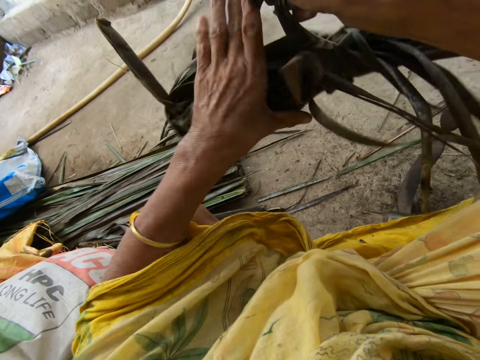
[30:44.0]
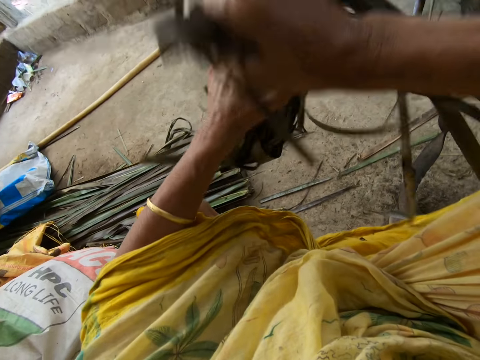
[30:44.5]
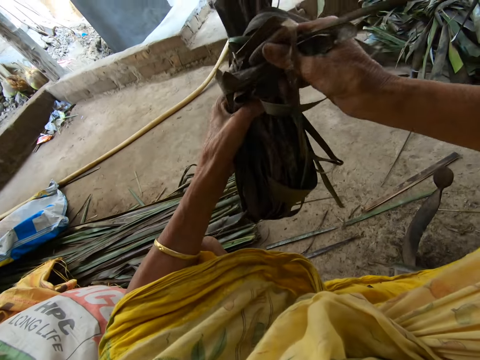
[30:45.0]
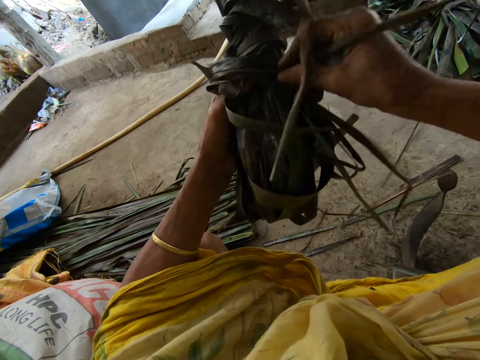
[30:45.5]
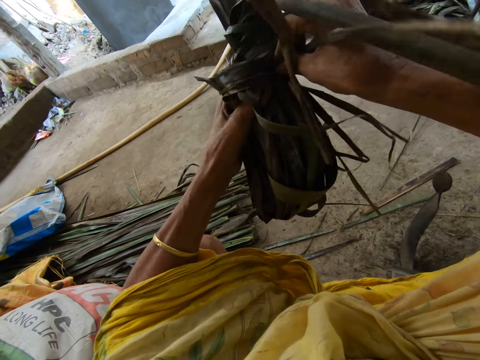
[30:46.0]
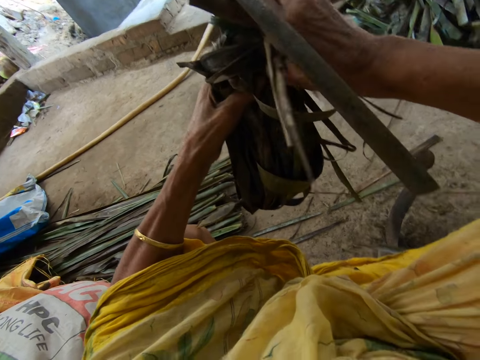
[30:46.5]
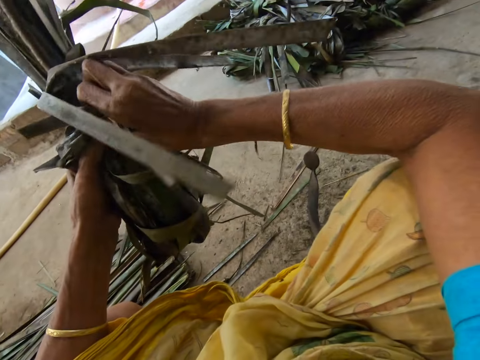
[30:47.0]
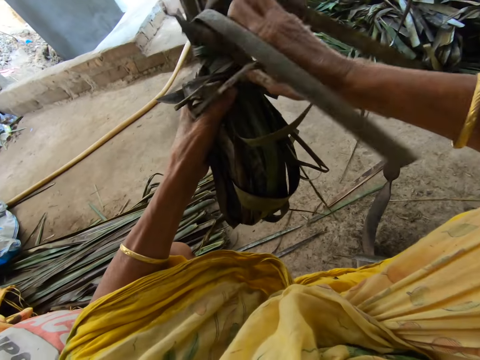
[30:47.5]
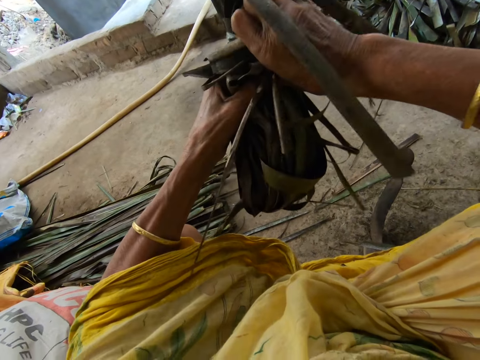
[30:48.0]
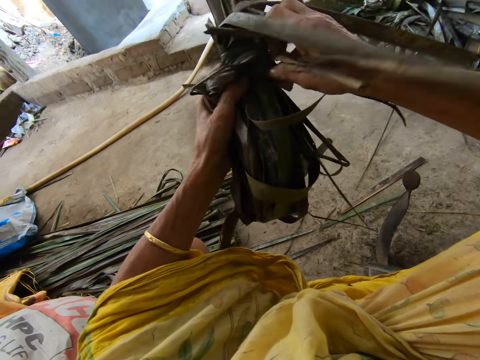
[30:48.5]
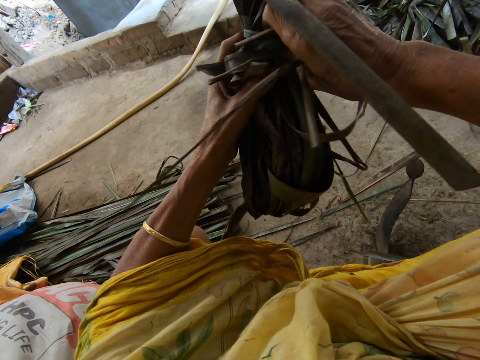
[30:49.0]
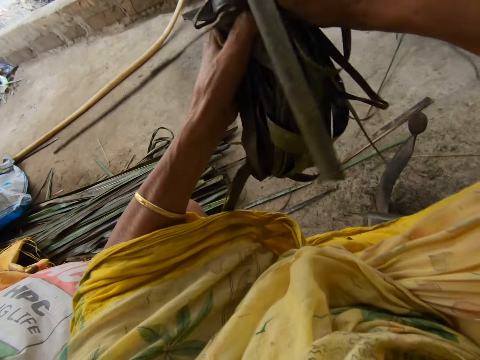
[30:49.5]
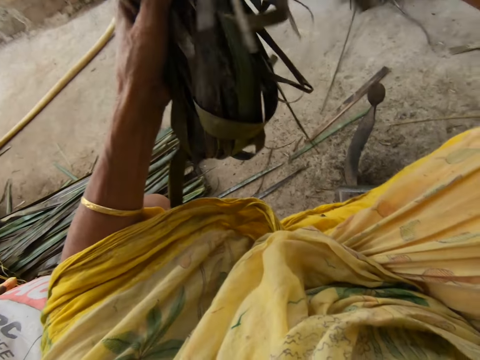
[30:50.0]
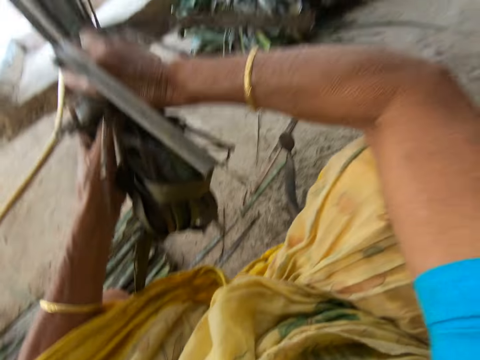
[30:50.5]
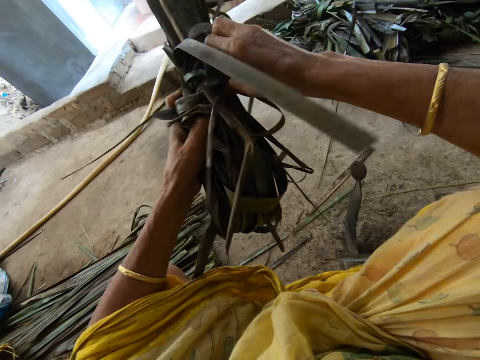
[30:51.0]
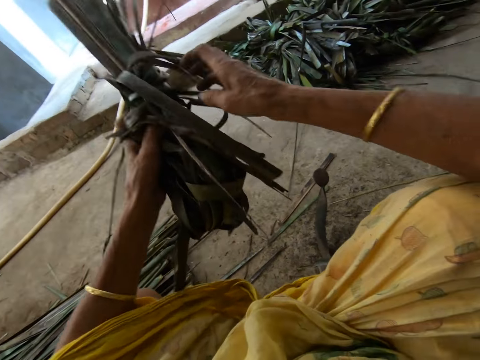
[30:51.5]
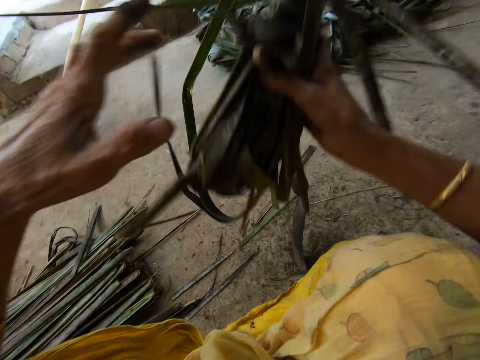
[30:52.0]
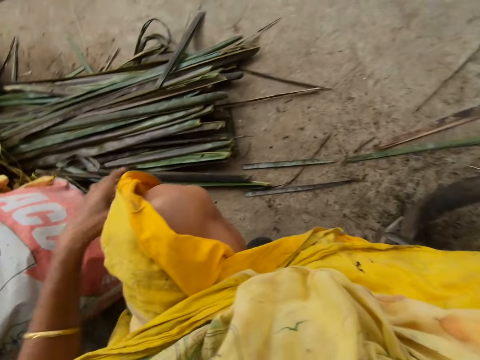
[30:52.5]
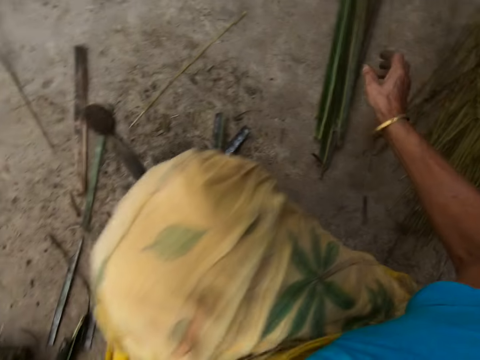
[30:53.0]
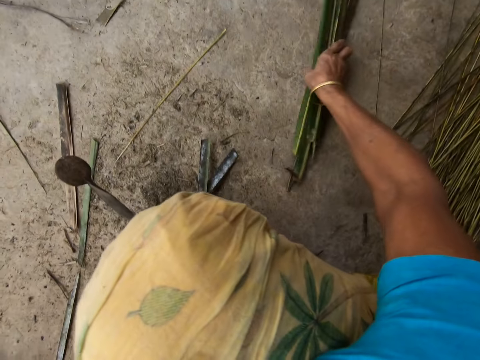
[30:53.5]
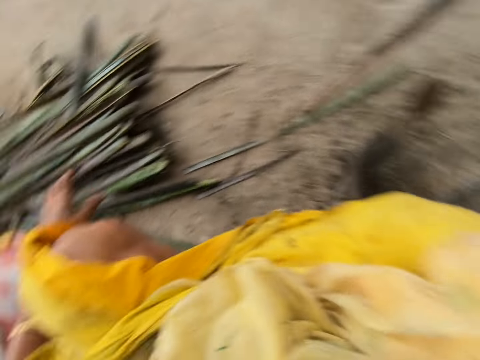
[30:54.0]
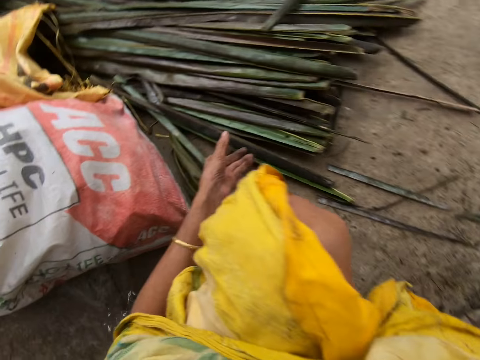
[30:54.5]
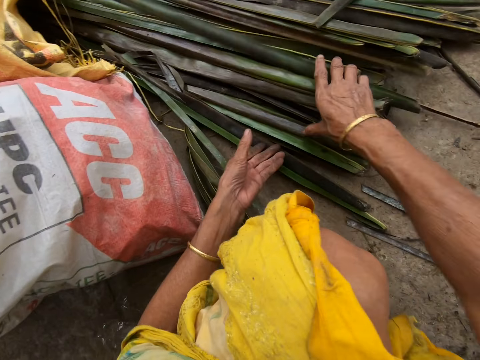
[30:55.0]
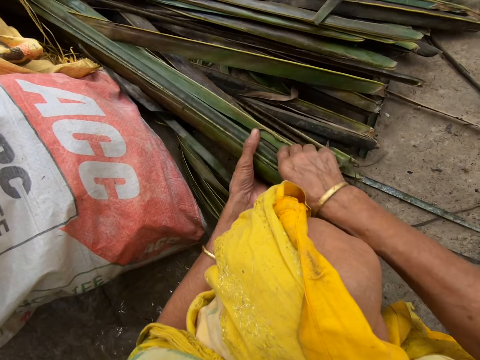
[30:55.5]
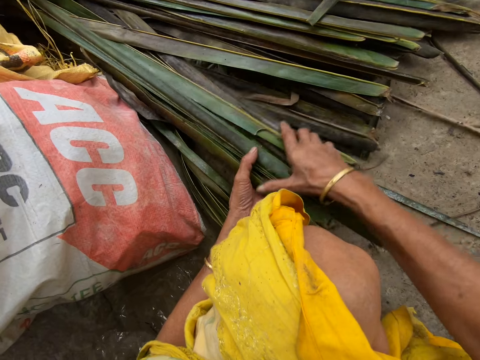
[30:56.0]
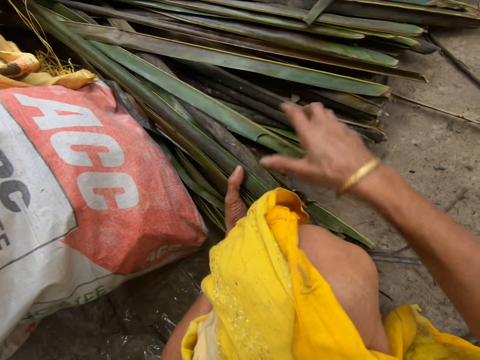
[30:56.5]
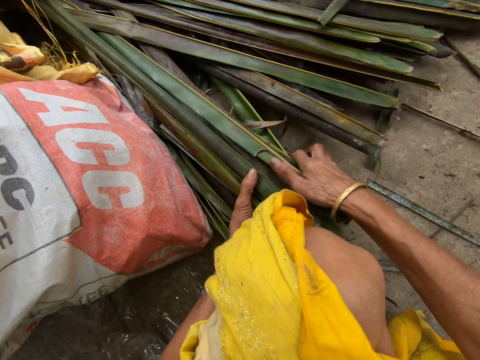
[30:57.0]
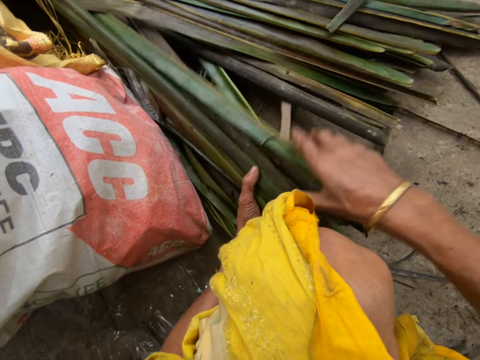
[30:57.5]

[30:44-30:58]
The camera wearer ties coconut leaves together. She tightens a knot on the coconut leaves. She moves pieces of leaf from her left side to her right side on the floor. She picks up the coconut leaves on the floor.

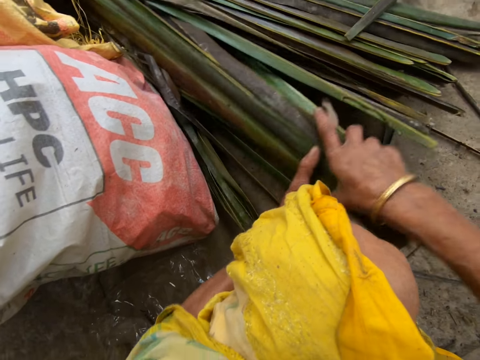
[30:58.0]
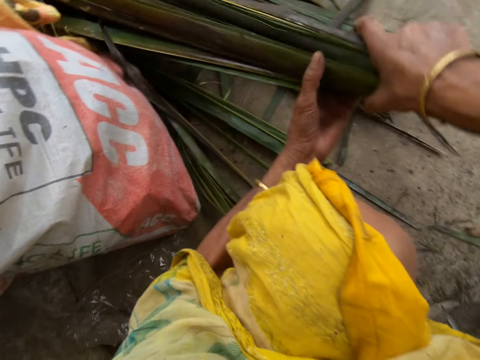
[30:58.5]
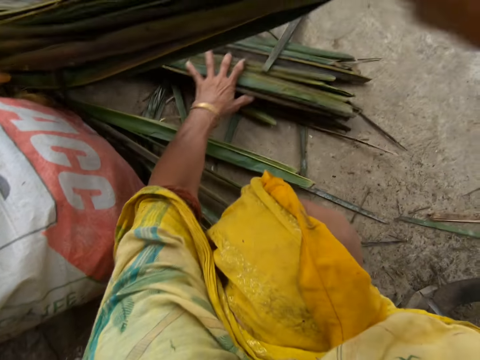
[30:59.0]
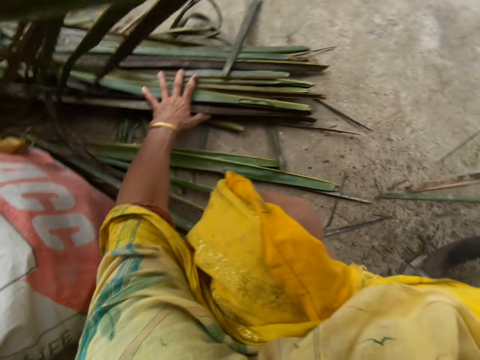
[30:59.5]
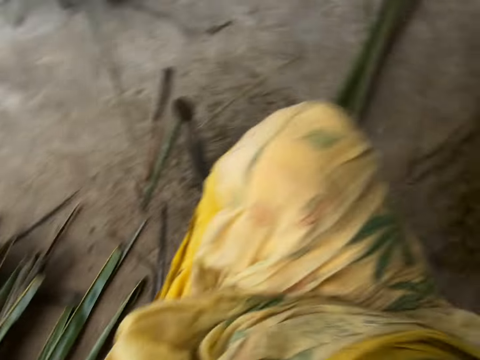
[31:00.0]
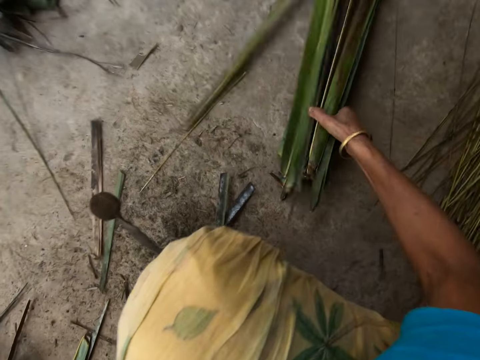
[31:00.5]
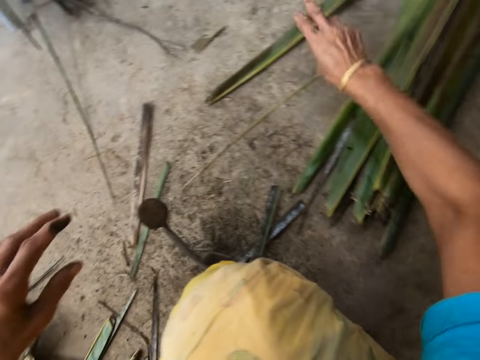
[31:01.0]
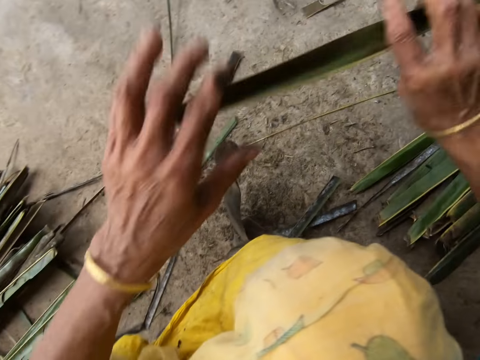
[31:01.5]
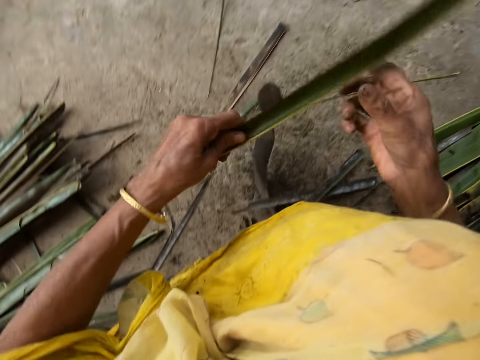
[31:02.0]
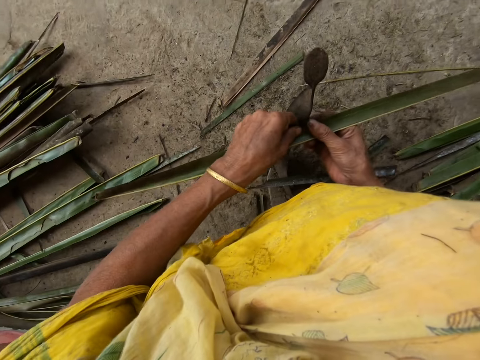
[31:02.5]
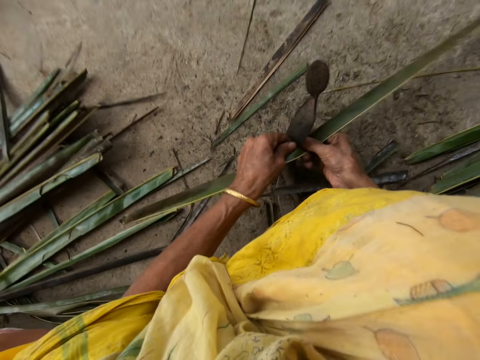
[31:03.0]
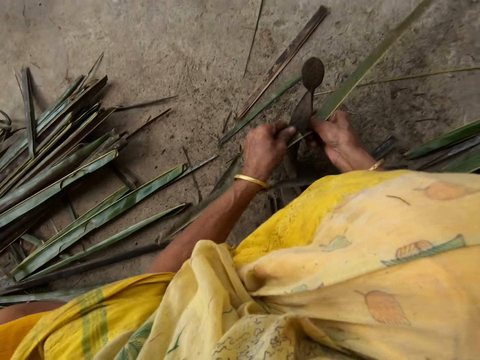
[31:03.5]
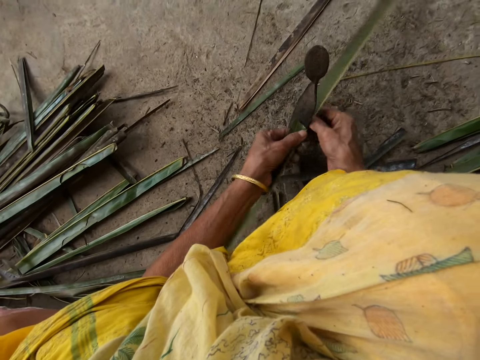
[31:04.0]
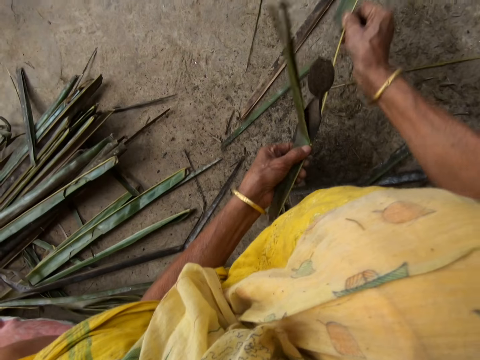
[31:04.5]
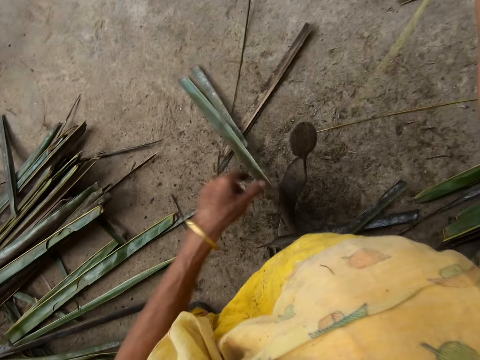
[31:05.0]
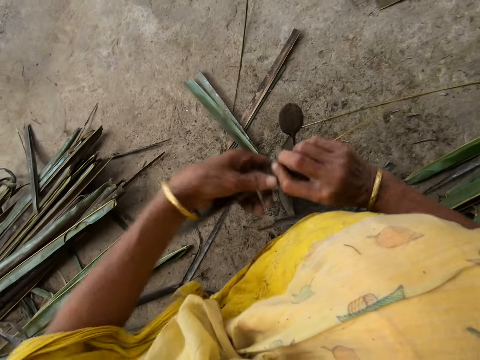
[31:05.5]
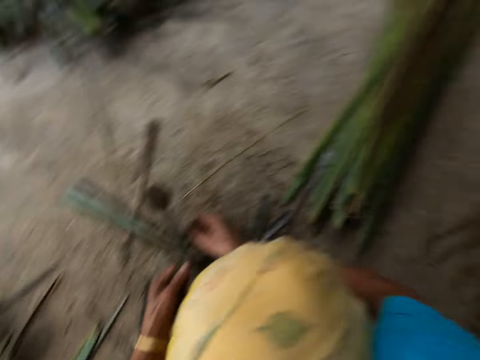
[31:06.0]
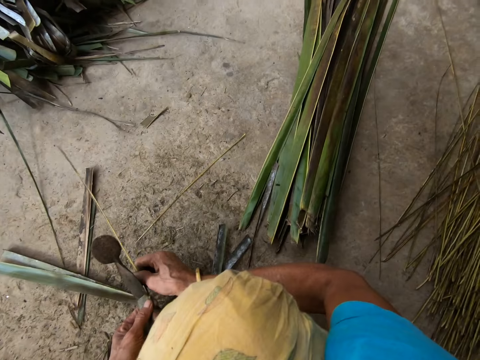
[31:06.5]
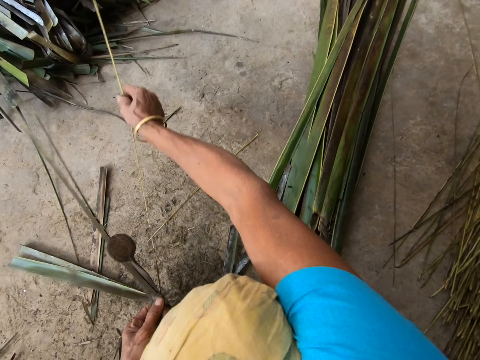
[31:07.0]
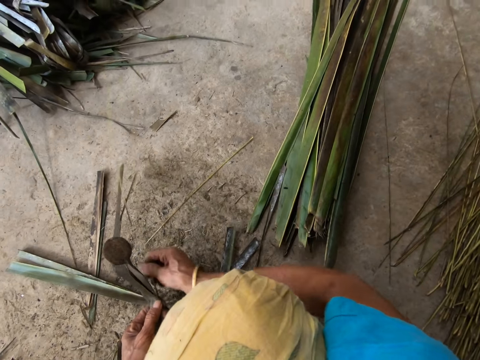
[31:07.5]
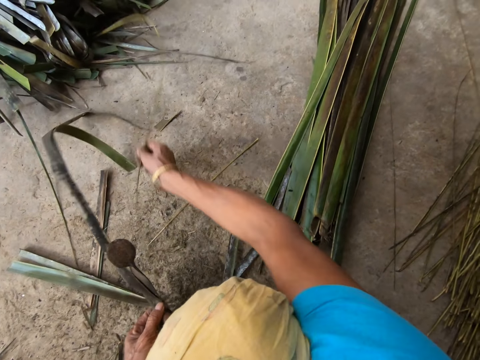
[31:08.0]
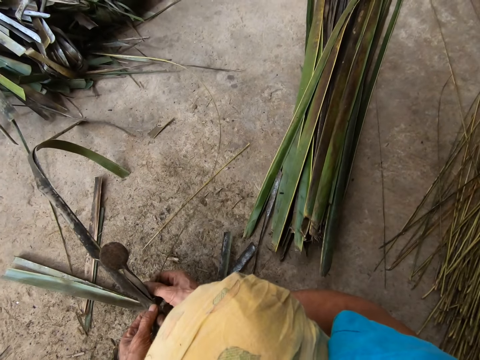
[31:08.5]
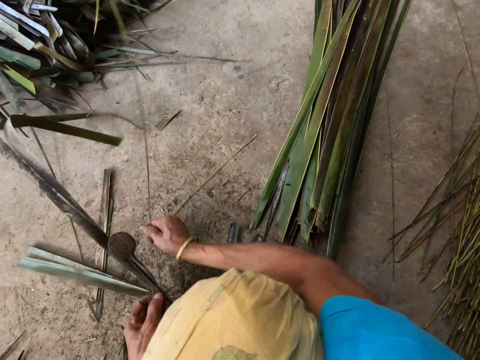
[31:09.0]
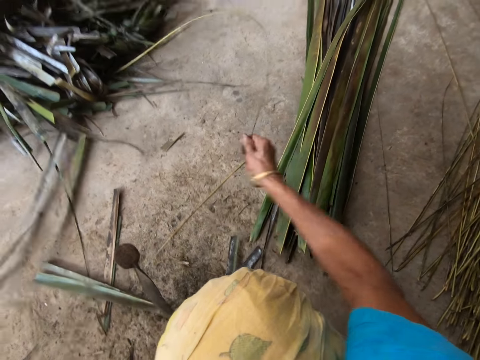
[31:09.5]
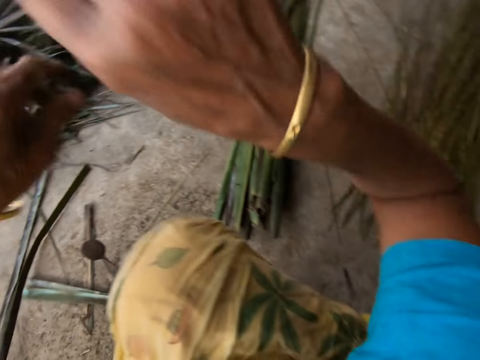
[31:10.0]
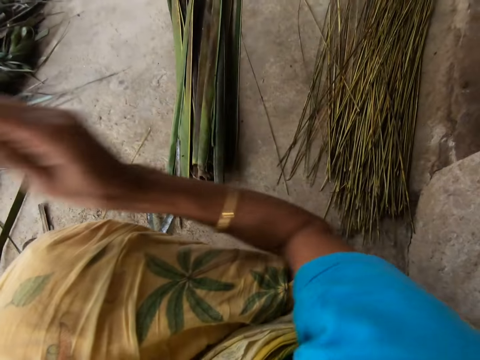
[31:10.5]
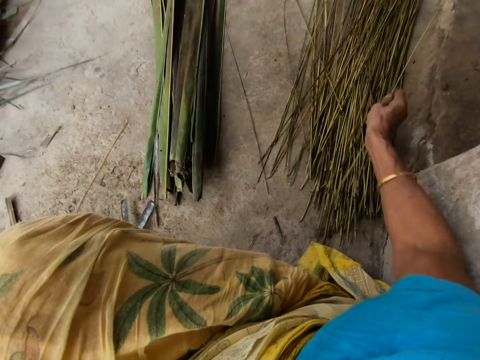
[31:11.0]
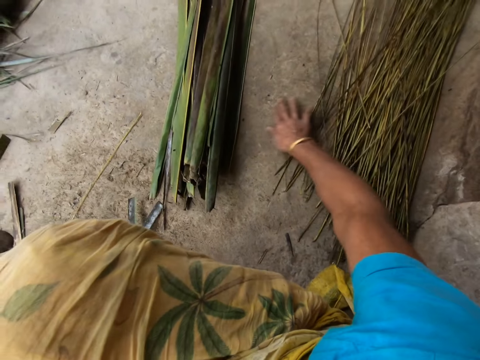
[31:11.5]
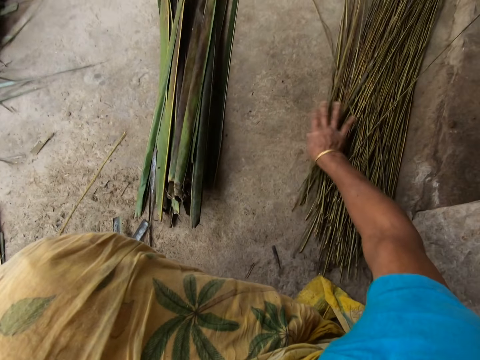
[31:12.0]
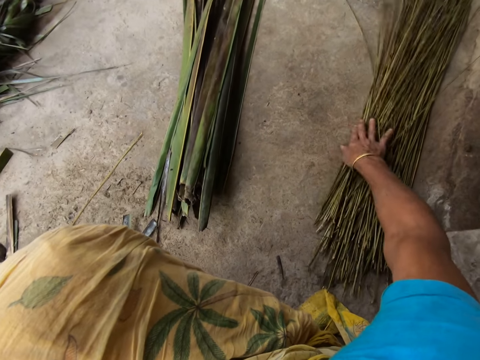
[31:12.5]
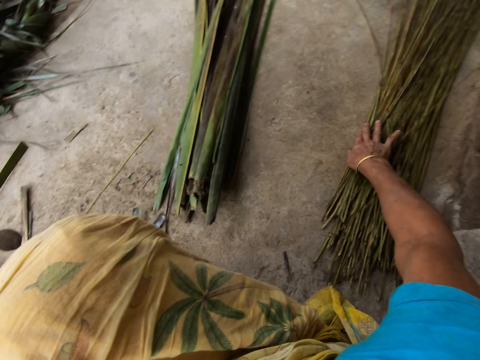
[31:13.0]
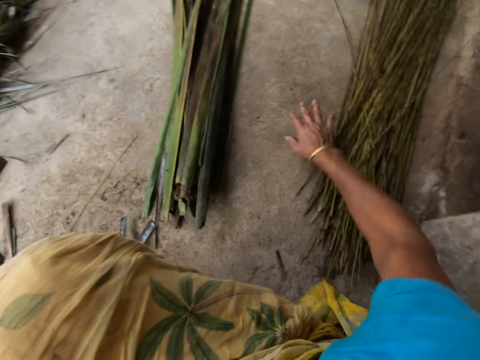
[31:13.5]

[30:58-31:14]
The camera wearer drops coconut leaves on the floor. She picks up a leaflet or coconut leaf from the floor with her right hand. She trims the leaflet from a stick or midrib with the sharp-edged iron rod or vegetable cutter on the floor. She pulls the midrib on the coconut leaf. She reaps the coconut leaf off the midrib on the vegetable cutter. She pulls the midrib on the coconut leaf. She drops the stick on the floor with her right hand. She pushes the coconut leaf midrib on the floor.
